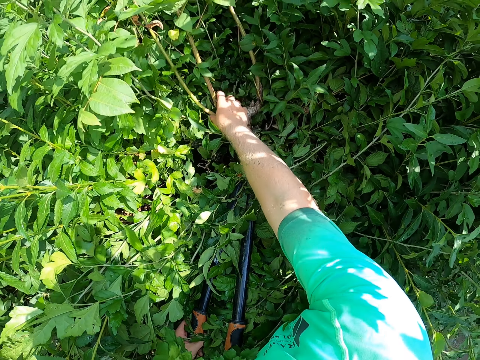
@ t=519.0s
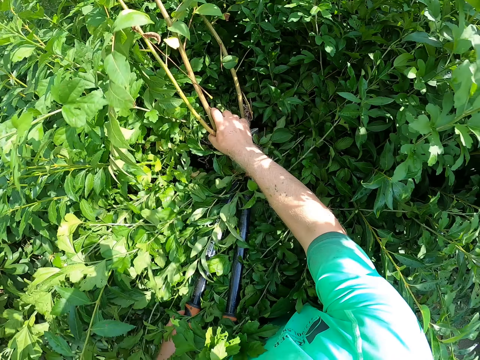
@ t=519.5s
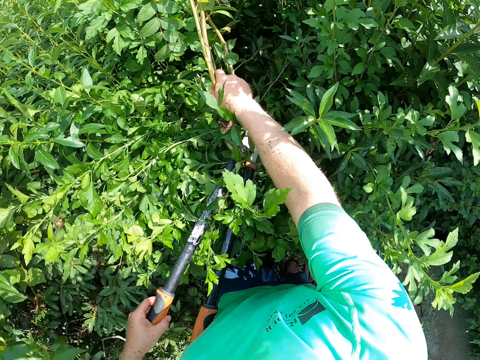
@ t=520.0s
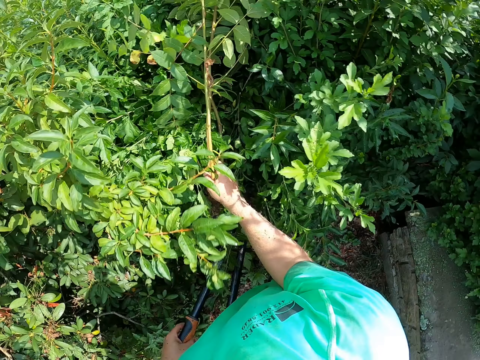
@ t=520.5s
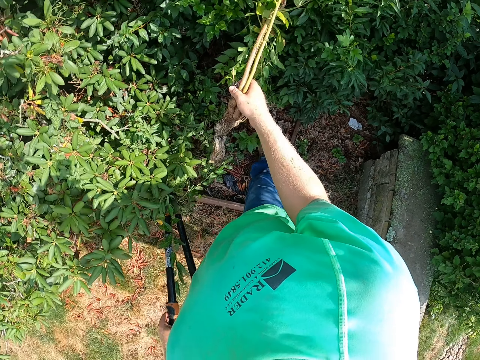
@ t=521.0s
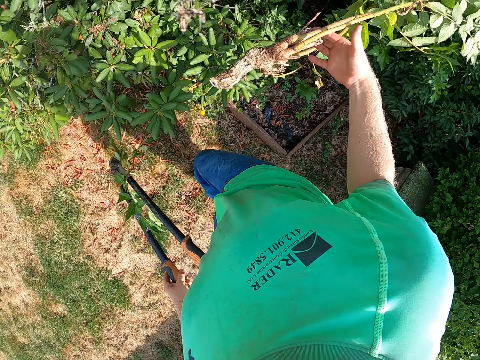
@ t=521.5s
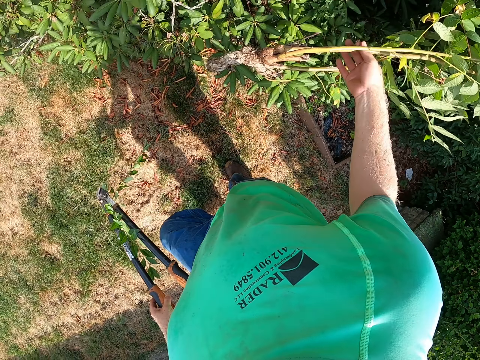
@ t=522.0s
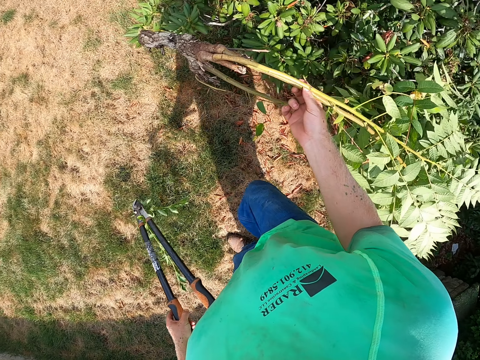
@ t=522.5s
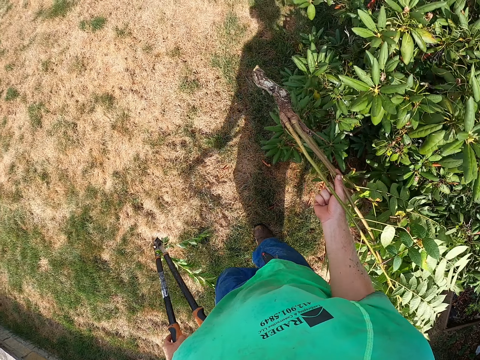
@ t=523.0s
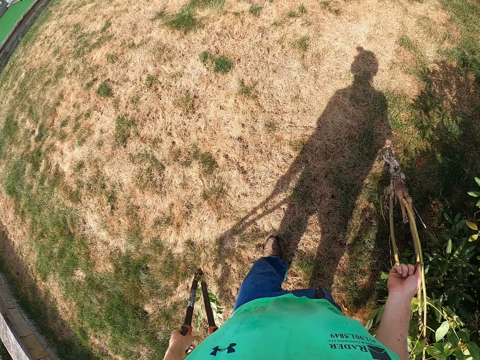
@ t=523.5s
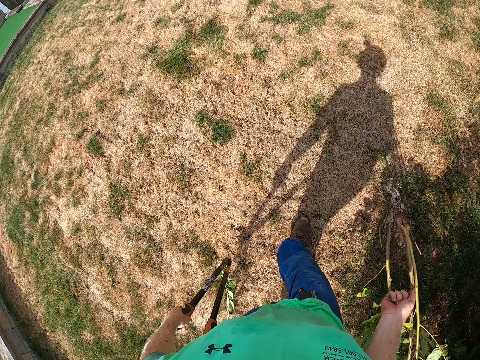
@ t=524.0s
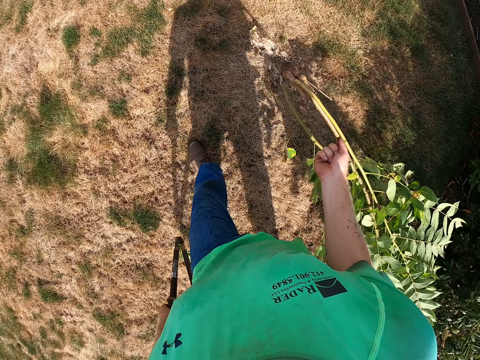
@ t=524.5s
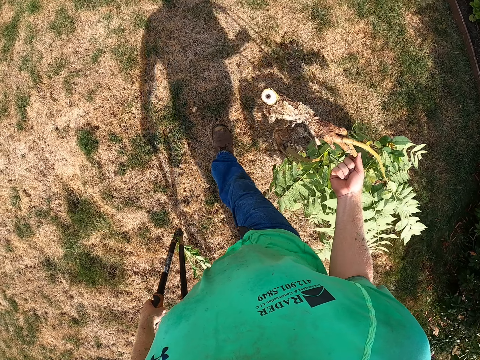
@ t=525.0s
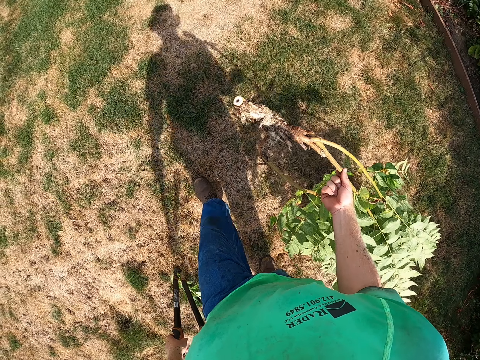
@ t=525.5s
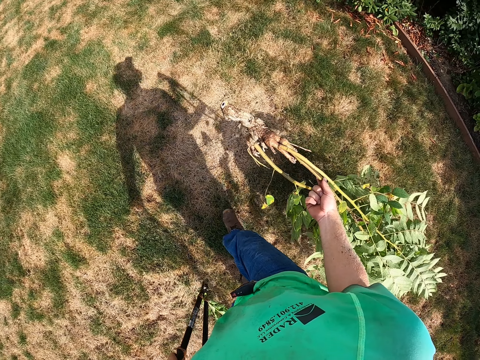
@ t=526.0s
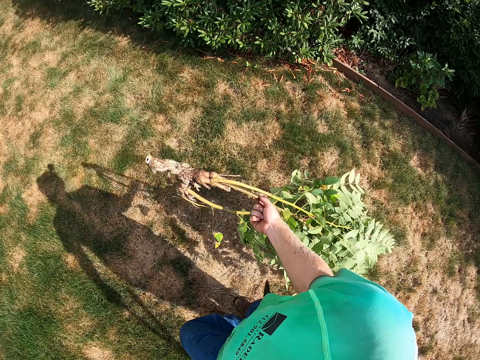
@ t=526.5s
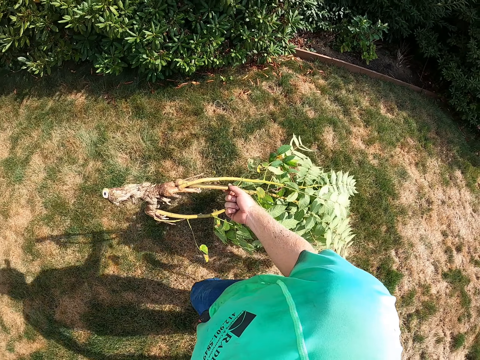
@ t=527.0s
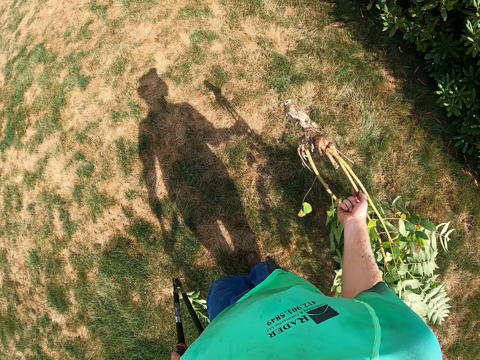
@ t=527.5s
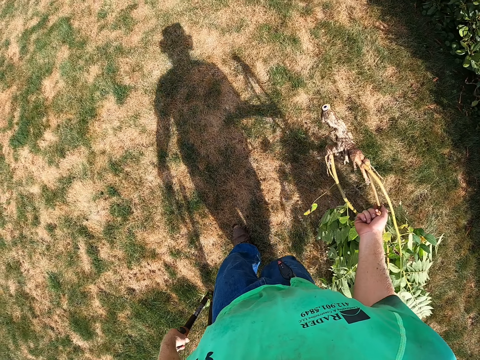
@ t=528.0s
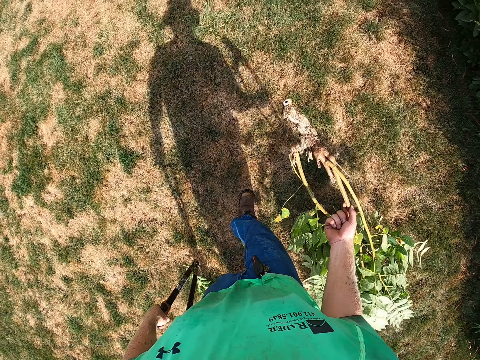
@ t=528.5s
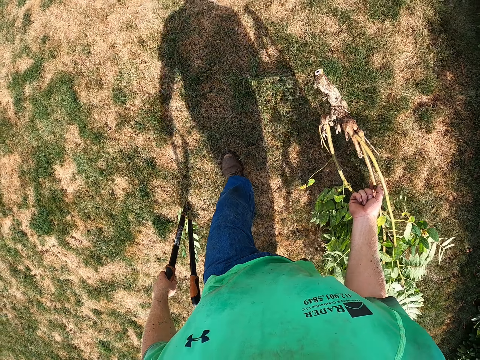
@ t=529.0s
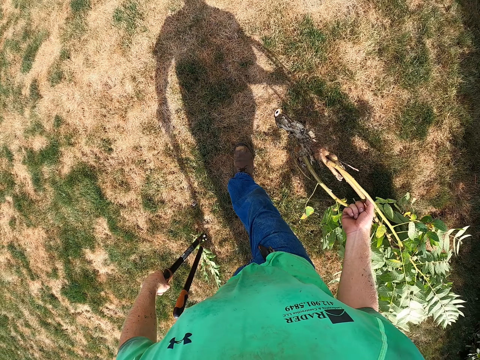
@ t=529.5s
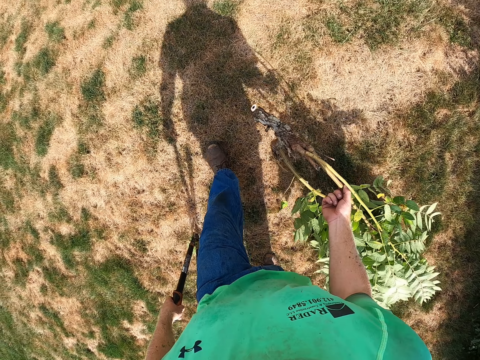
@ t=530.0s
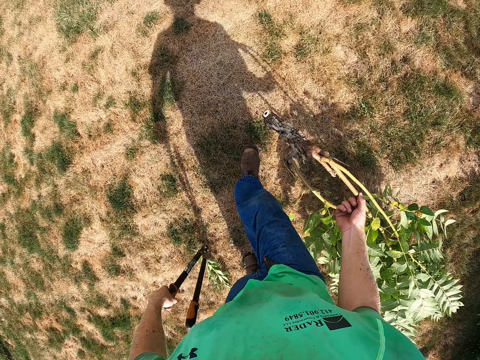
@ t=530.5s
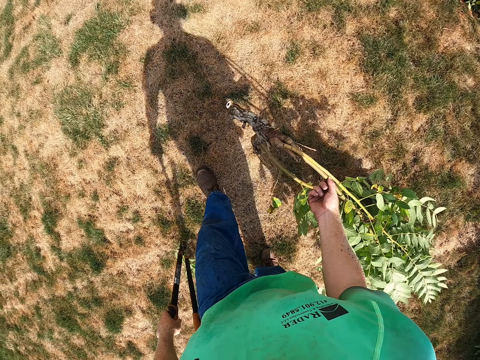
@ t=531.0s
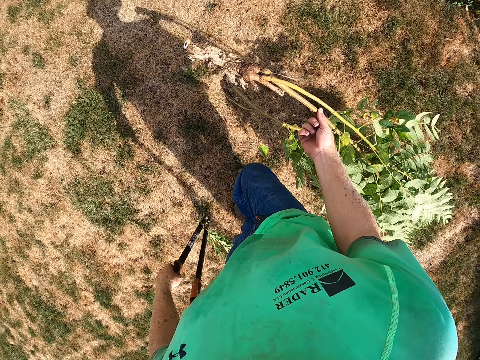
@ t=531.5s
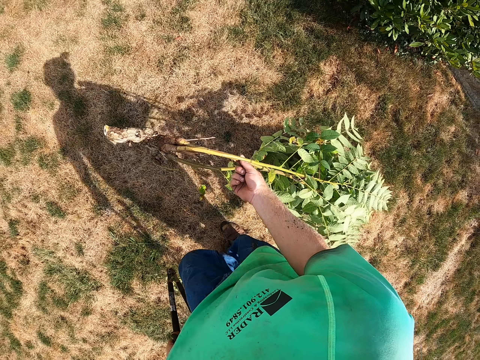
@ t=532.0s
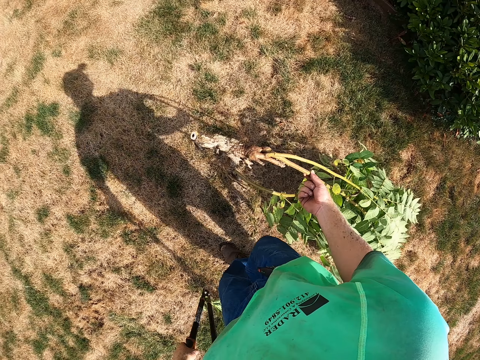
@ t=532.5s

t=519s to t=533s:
The camera wearer removes trimmed flower twigs from the flower bed with his right hand. He walks.

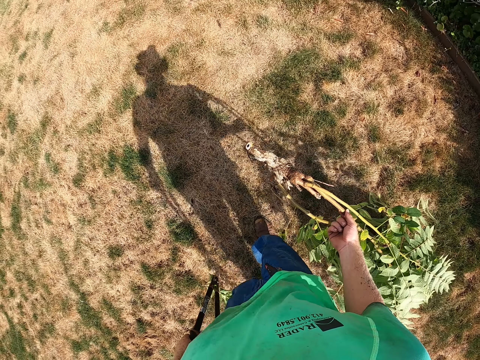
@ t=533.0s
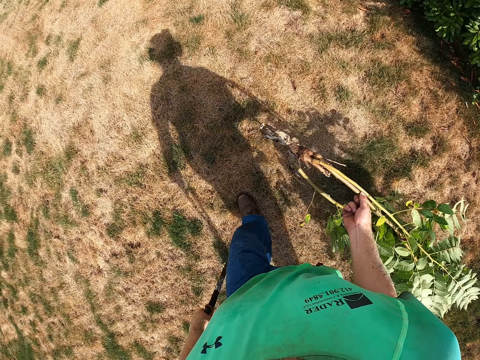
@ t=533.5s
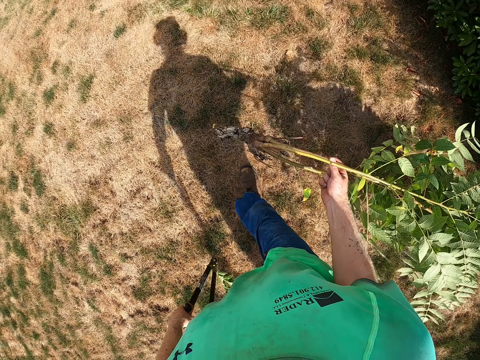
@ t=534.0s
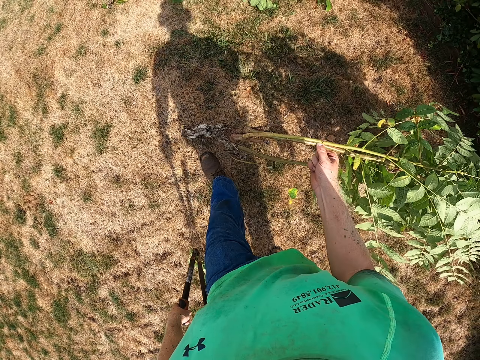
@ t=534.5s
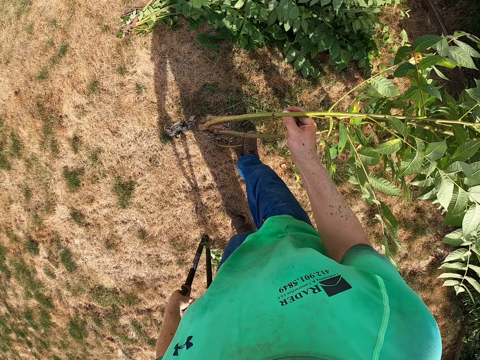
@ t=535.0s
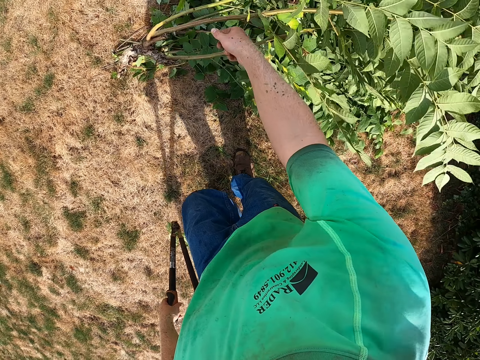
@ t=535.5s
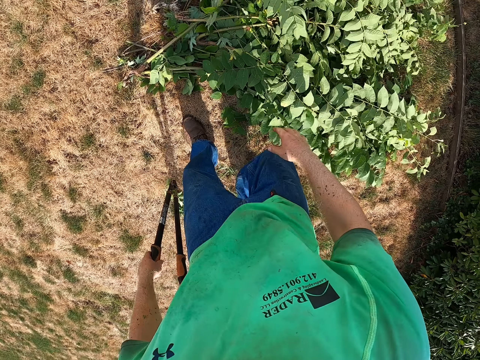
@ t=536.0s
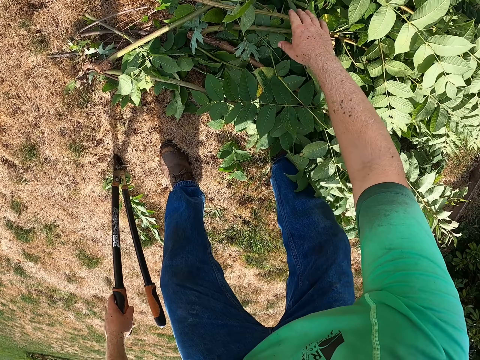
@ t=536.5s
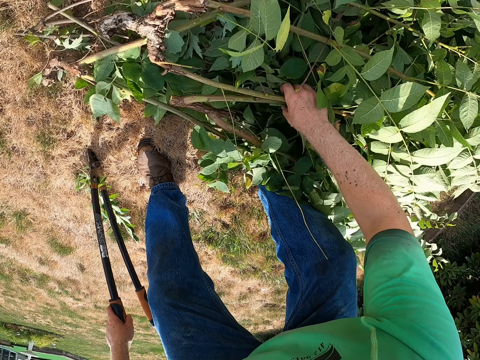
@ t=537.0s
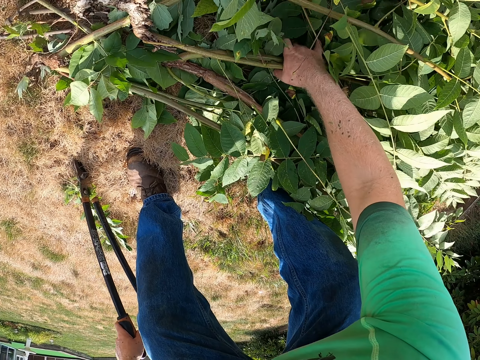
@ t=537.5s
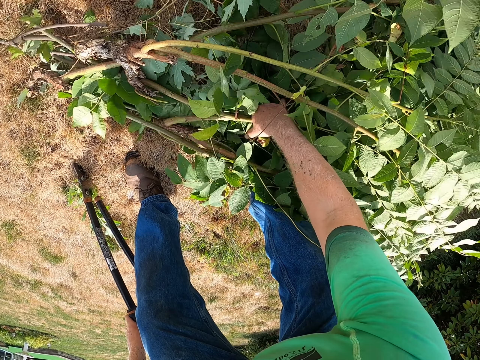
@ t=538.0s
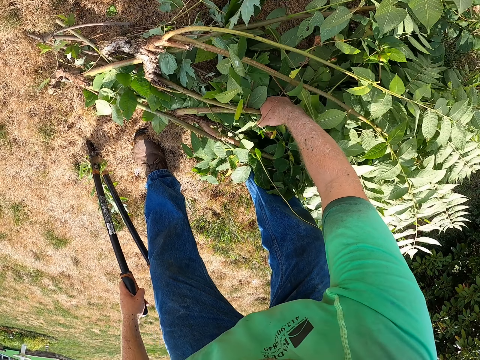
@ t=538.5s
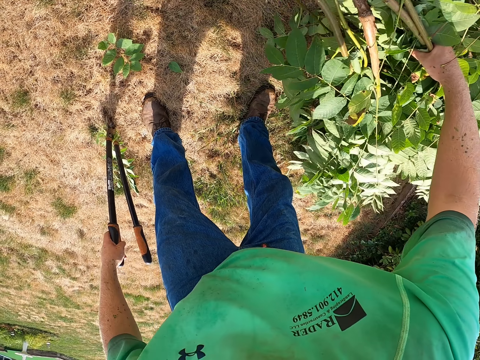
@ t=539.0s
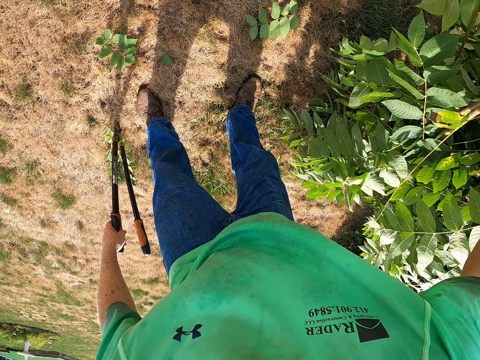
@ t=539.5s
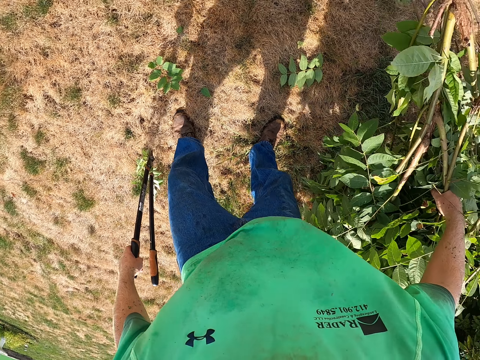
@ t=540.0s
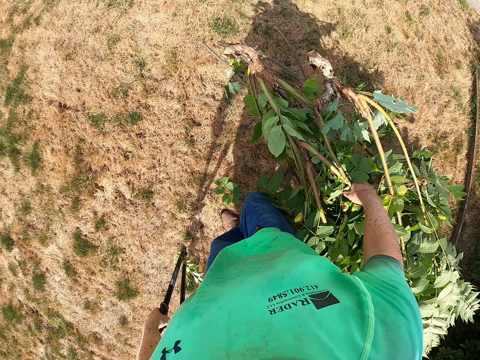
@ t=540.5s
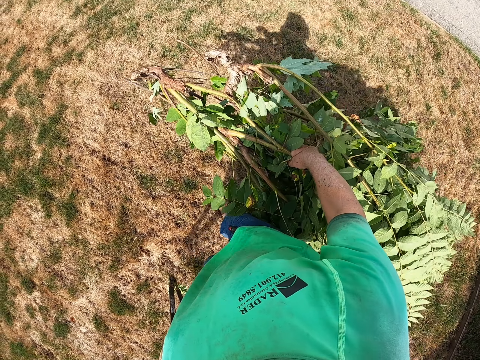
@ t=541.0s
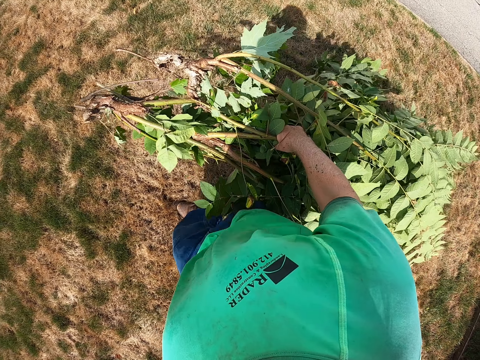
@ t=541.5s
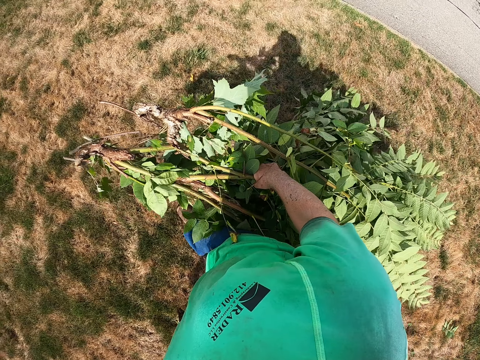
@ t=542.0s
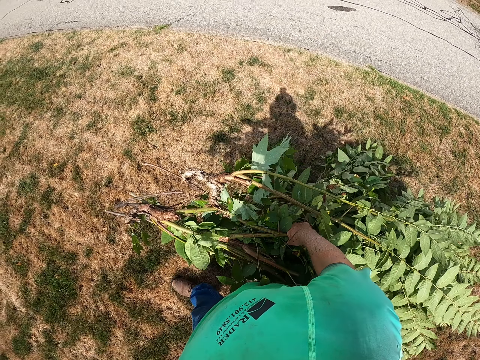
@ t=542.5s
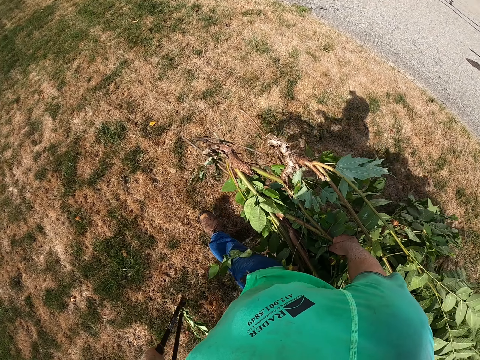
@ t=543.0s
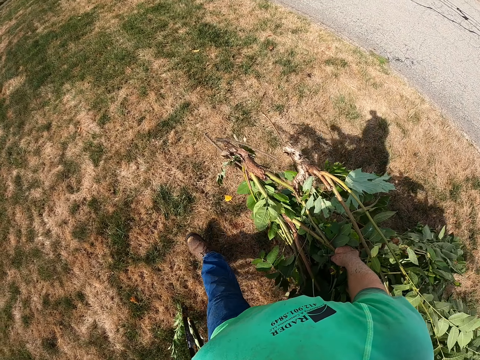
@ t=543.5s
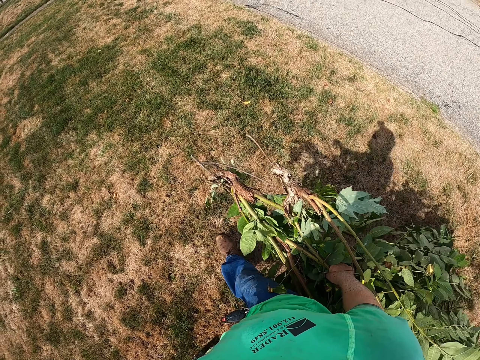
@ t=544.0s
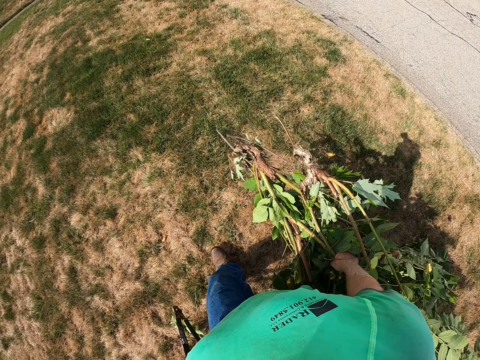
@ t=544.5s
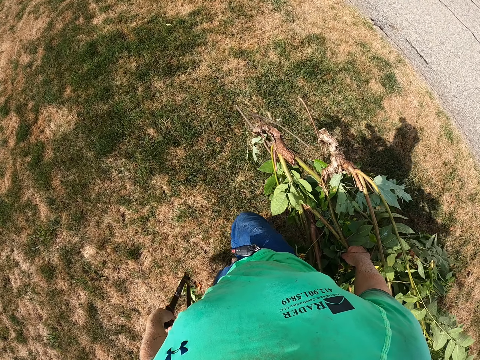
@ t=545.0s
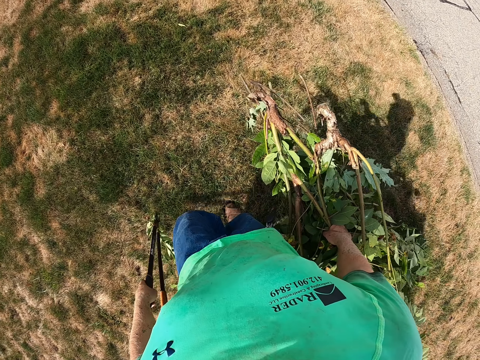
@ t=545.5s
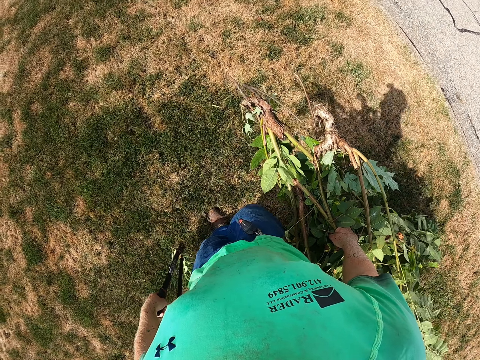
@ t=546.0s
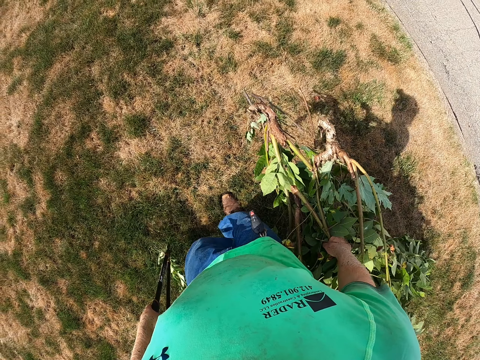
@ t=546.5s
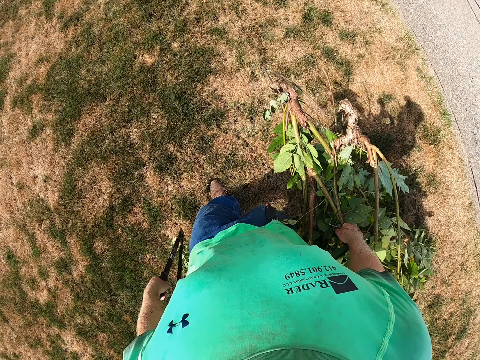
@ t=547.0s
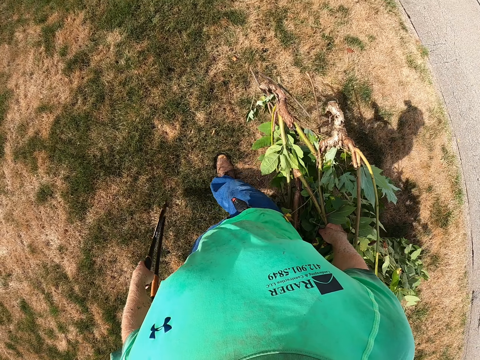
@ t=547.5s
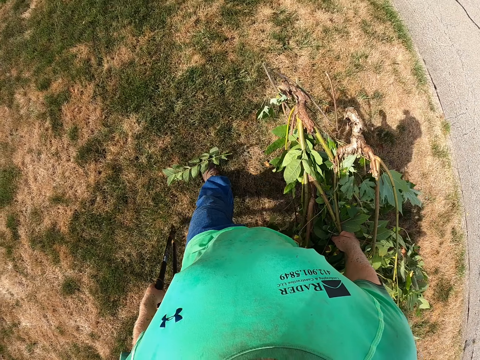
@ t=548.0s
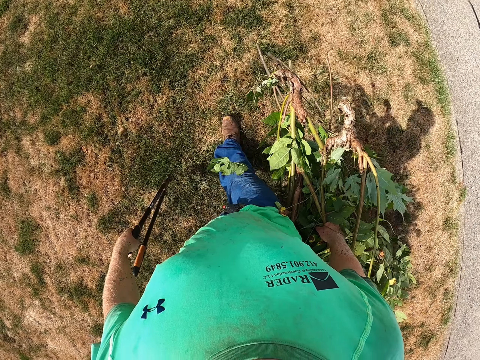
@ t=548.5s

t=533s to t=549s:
The camera wearer drops the flower twigs on the floor with his left hand. He packs the flower twigs from the floor with his right hand. He walks.
